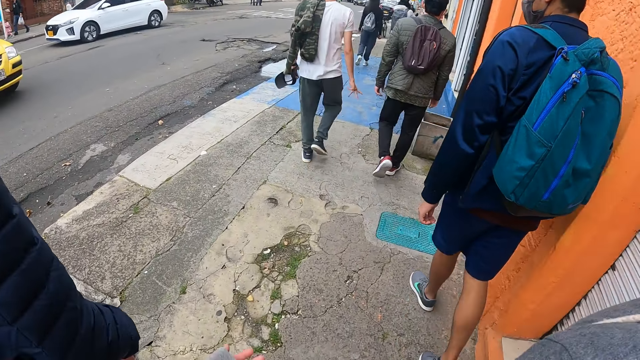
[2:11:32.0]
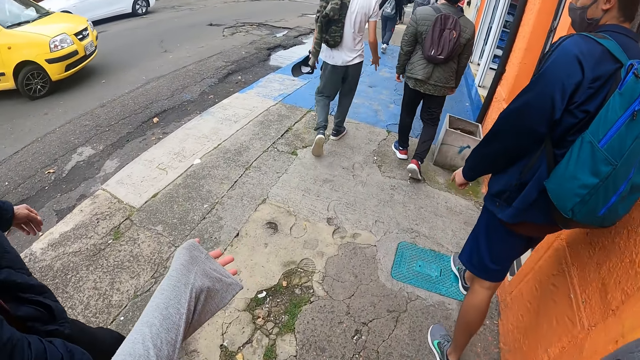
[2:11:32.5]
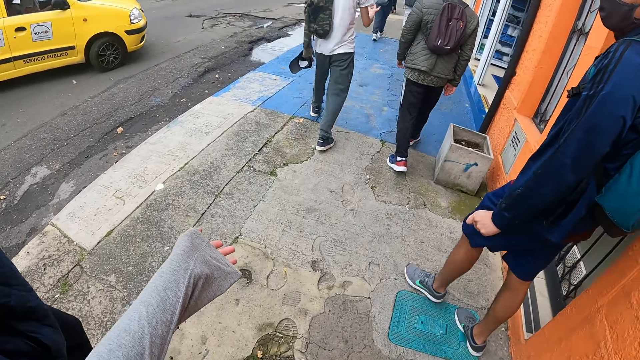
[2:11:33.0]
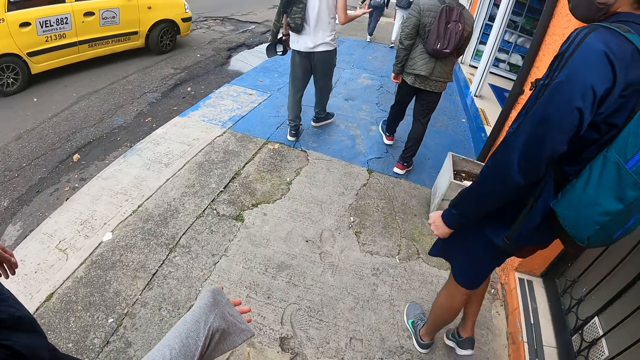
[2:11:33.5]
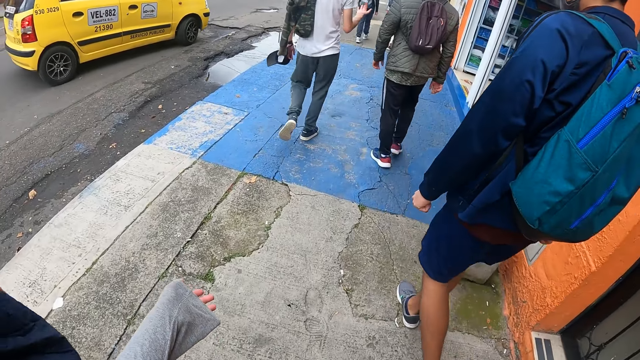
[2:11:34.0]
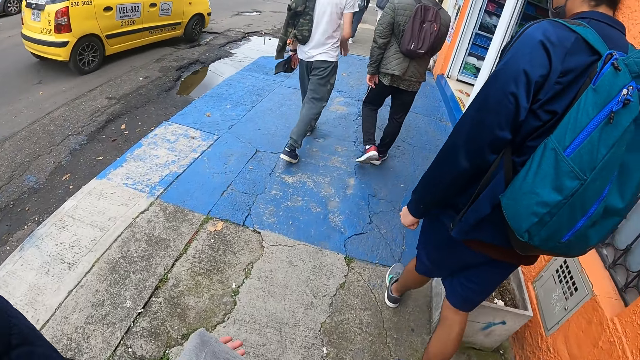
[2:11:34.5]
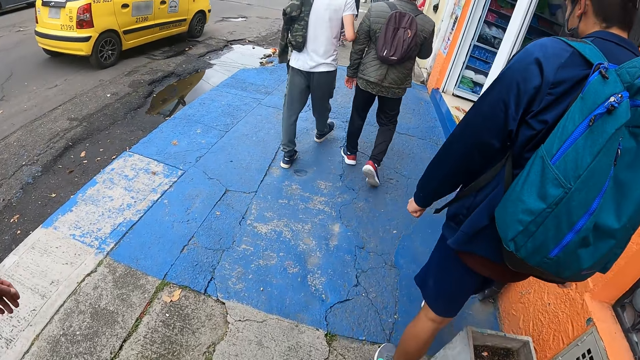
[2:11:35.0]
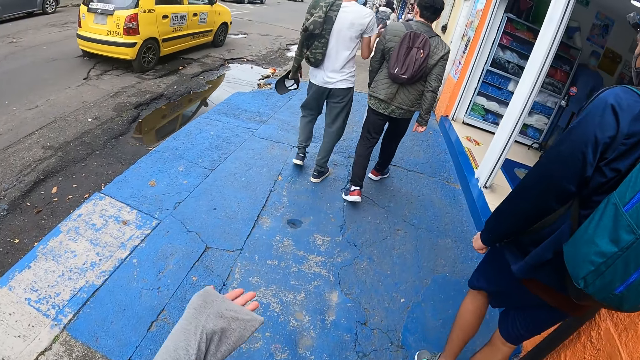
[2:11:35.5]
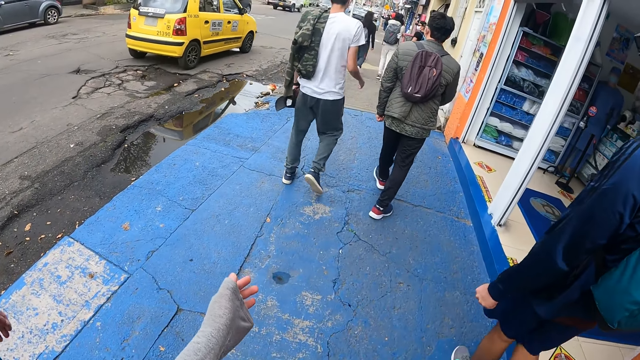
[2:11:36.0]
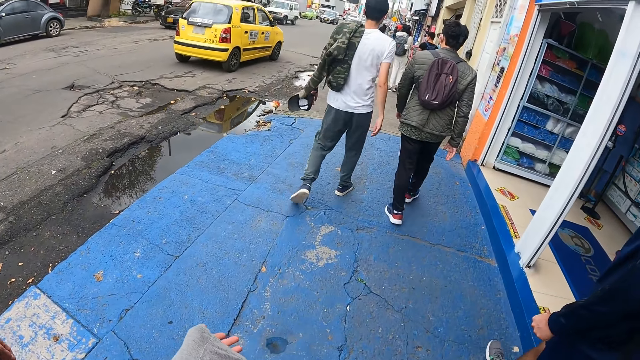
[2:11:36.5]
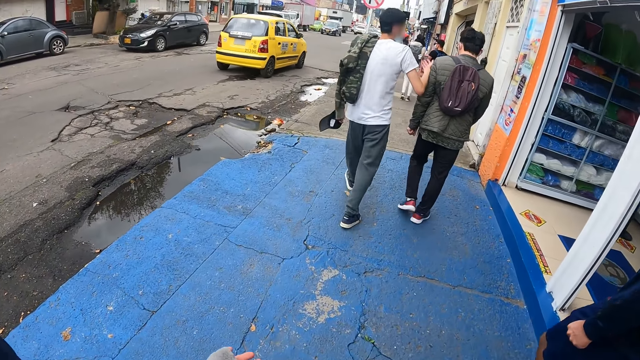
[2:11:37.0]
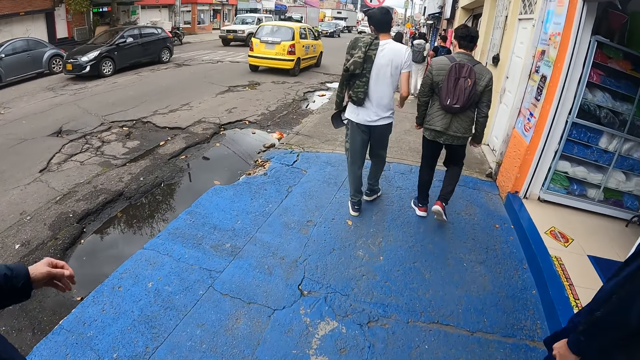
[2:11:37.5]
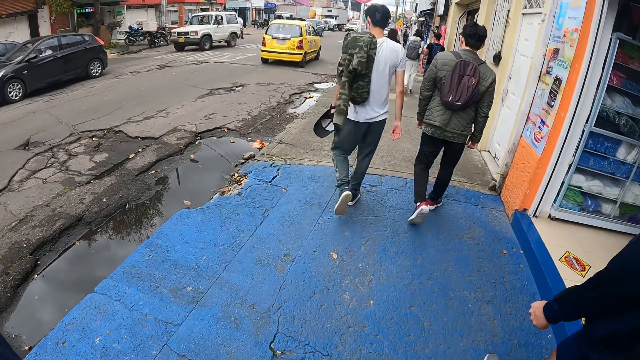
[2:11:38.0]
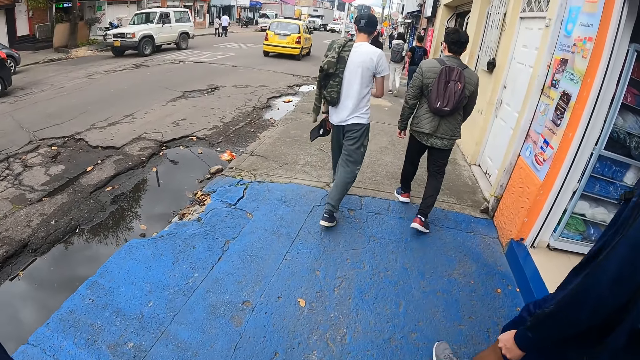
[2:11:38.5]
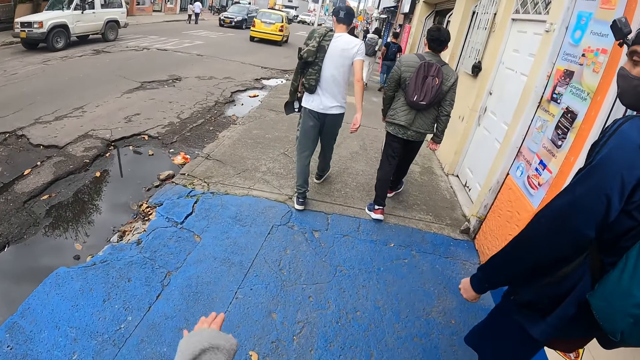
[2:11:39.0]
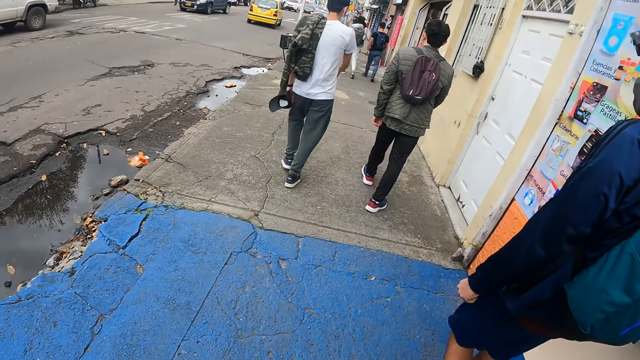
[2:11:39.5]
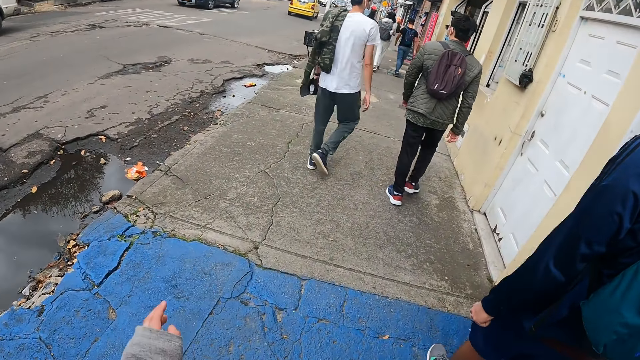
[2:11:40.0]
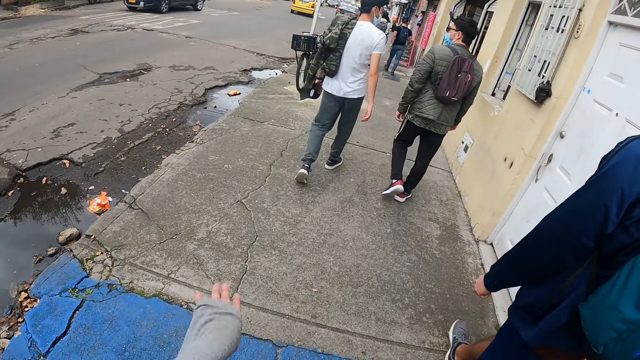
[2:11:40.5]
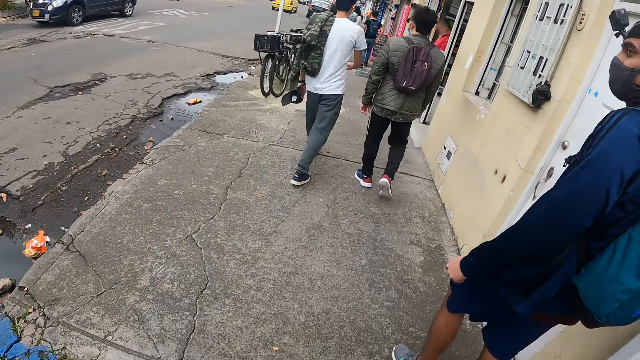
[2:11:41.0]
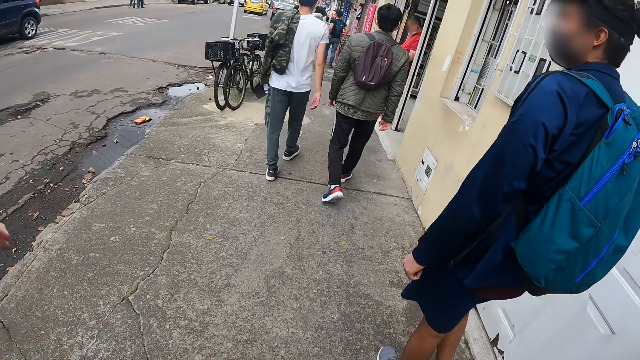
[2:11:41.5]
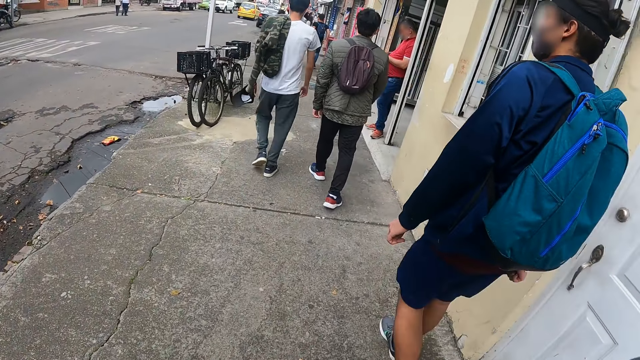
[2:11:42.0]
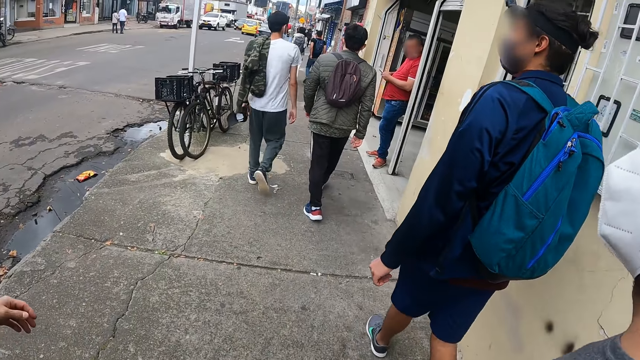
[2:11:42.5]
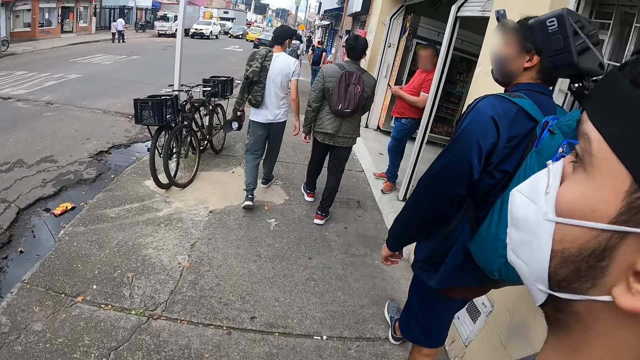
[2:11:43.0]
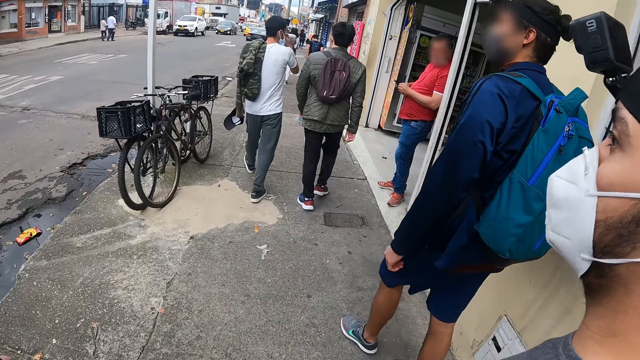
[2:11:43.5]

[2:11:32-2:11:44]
The camera wearer interacts with a man, another man and a third man. They move a hand. They move around.

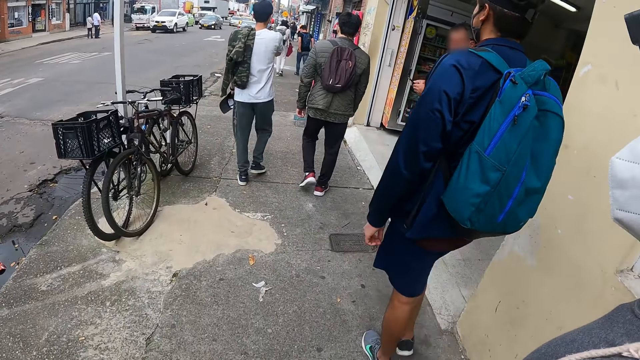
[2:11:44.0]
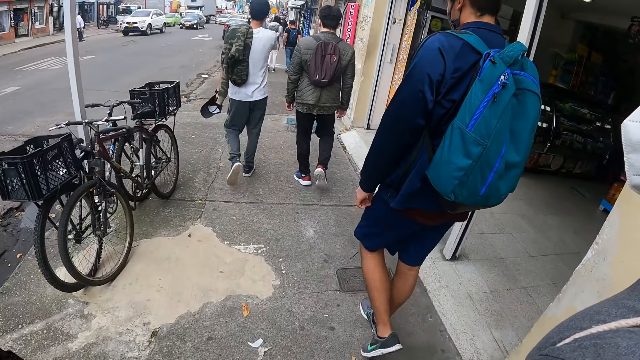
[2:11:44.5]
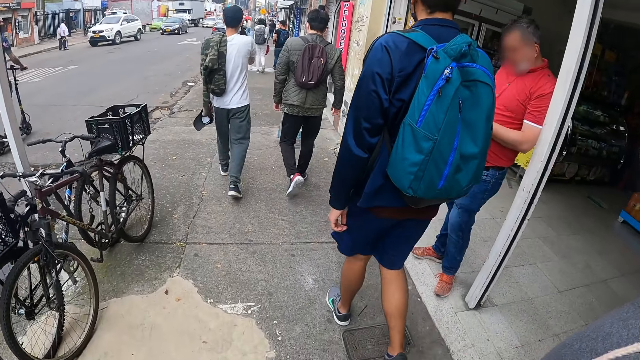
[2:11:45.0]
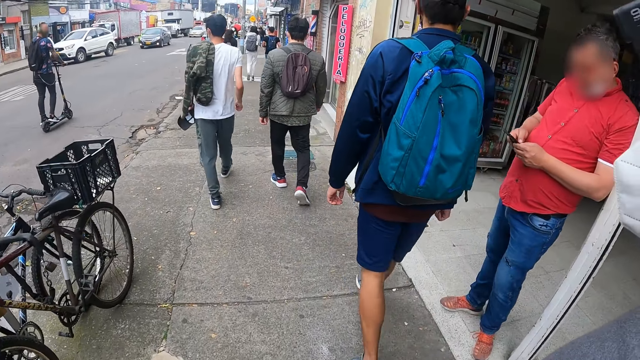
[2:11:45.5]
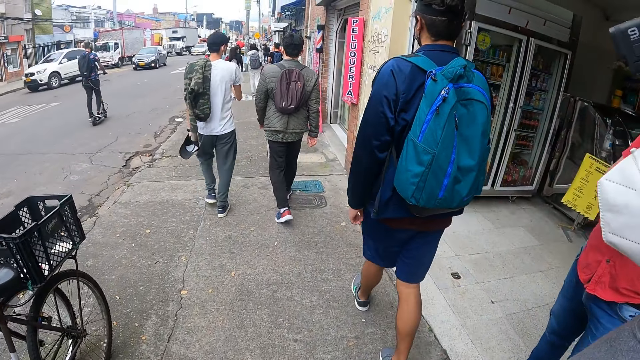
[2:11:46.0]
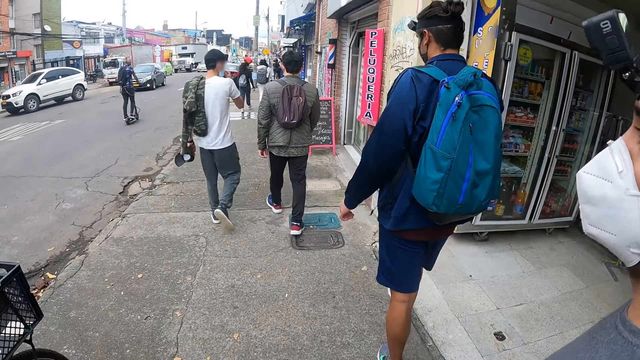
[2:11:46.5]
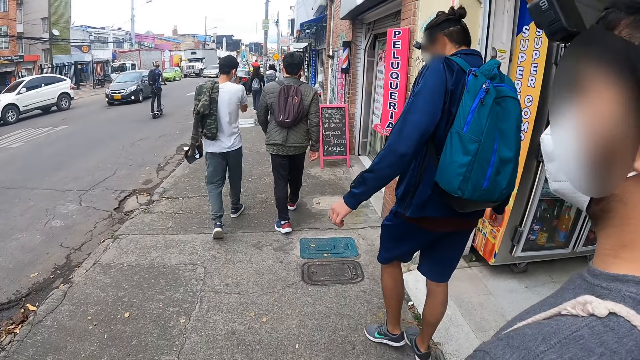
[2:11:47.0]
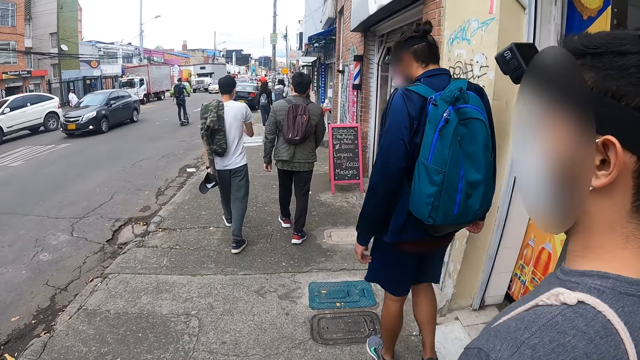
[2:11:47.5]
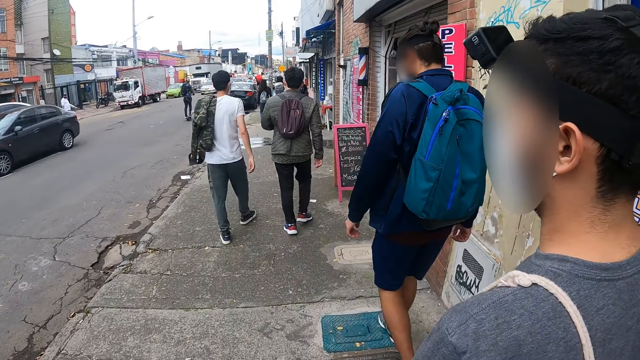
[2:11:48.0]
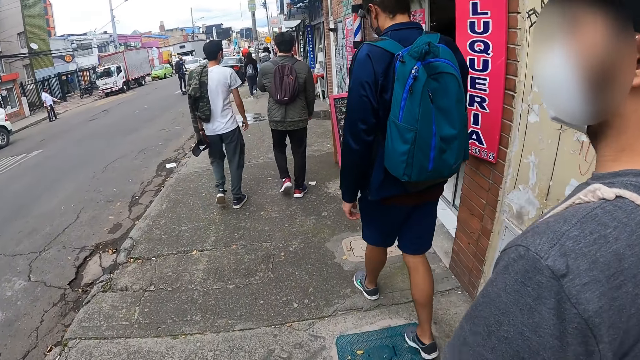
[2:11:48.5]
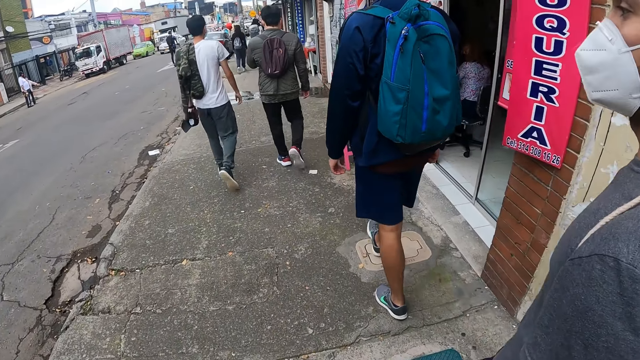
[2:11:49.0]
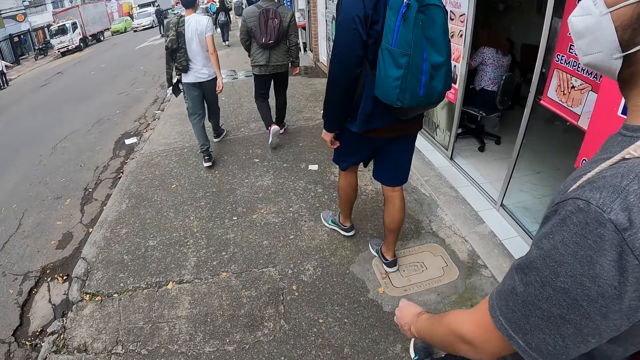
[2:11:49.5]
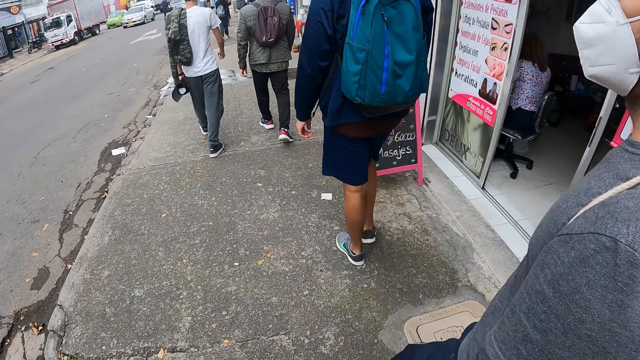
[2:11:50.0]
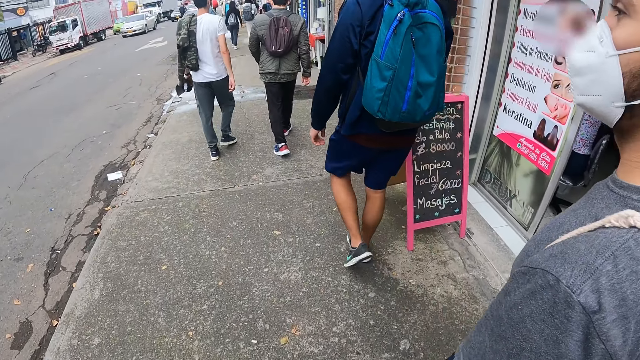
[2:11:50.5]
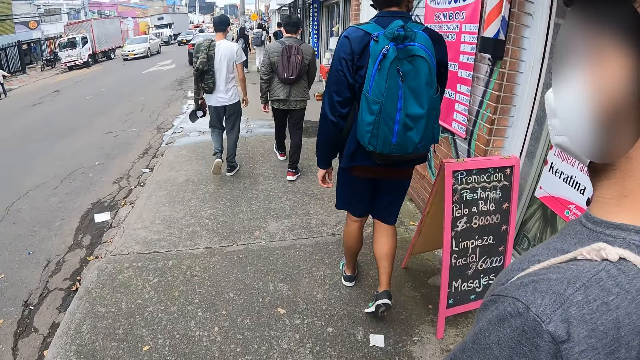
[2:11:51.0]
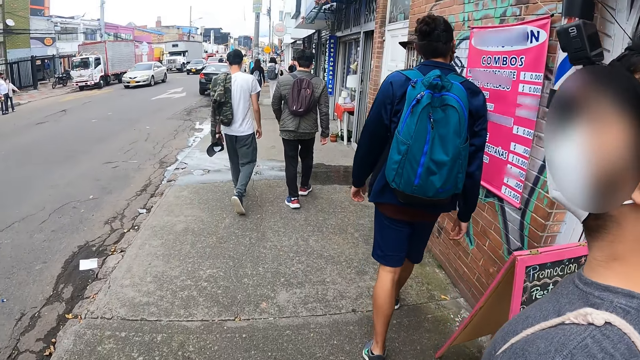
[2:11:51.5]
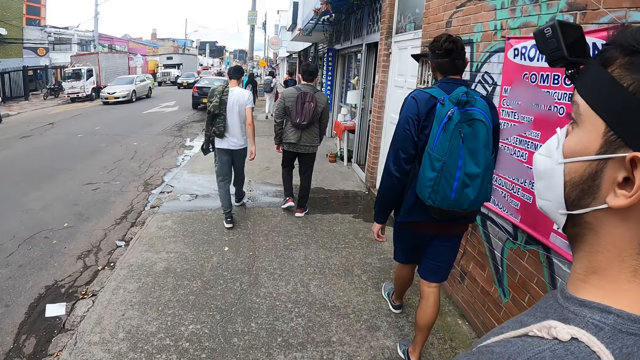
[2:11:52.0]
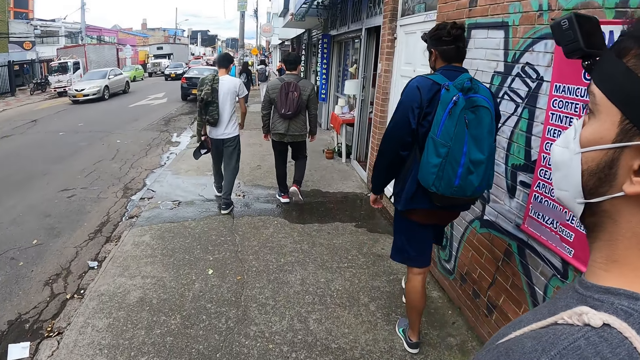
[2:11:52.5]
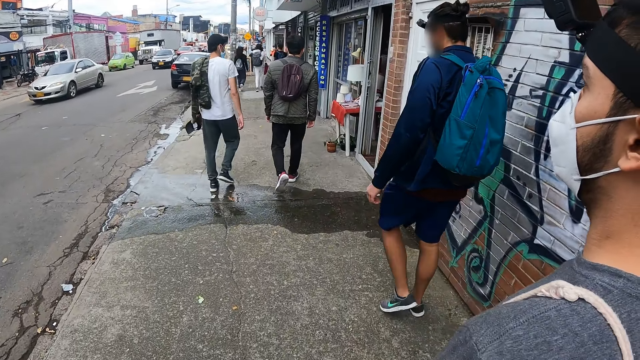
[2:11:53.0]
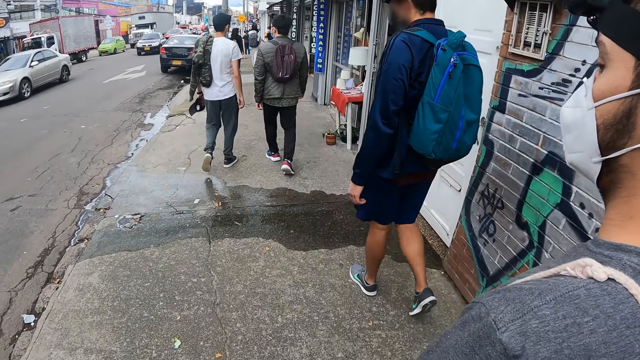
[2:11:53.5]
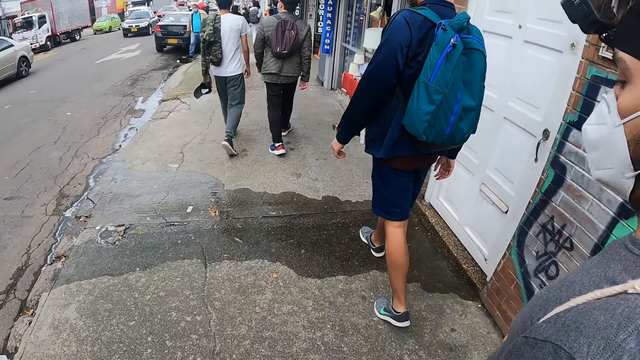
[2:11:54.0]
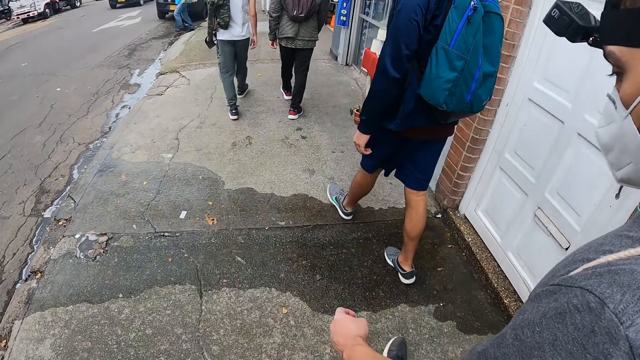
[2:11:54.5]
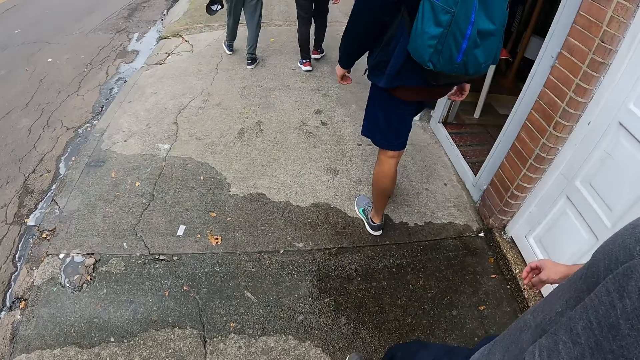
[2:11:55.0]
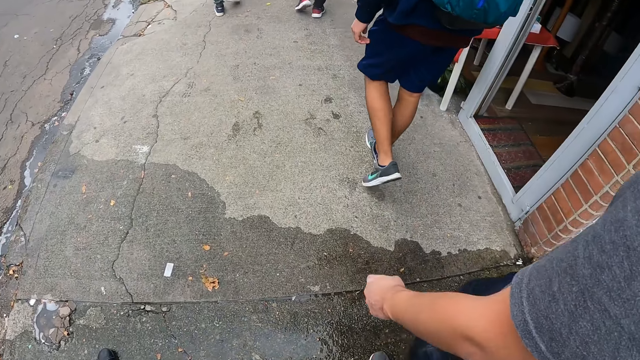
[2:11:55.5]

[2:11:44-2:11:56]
A man looks around. Another man looks around. A third man looks around. A fourth man looks around. A fifth man looks around. A sixth man looks around. A seventh man looks around.
